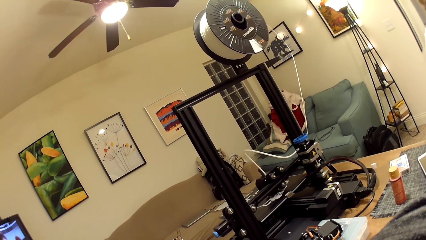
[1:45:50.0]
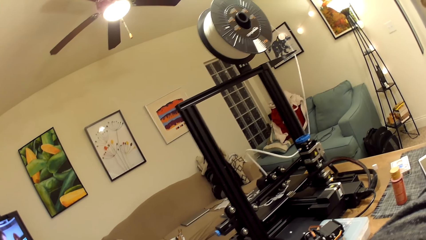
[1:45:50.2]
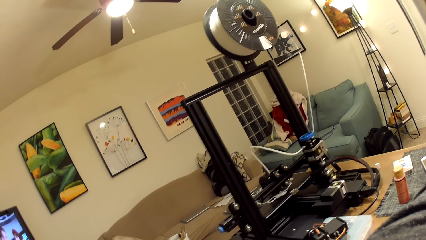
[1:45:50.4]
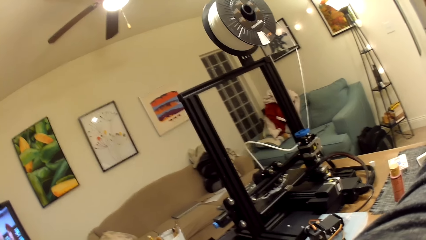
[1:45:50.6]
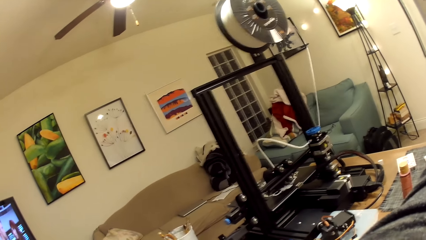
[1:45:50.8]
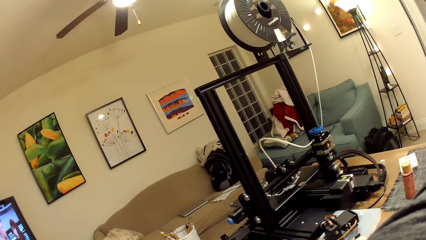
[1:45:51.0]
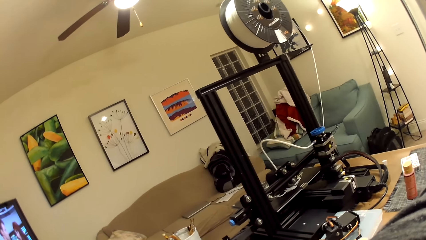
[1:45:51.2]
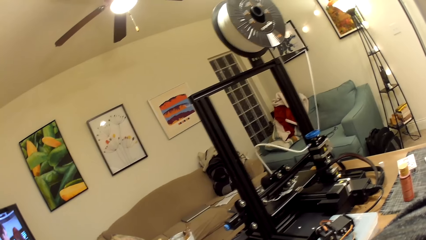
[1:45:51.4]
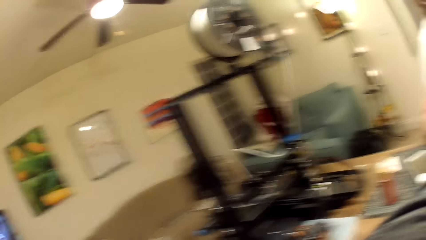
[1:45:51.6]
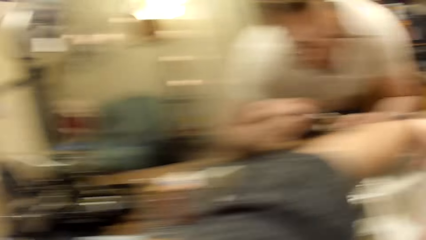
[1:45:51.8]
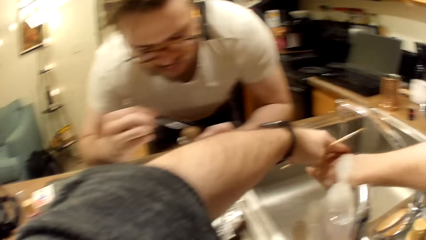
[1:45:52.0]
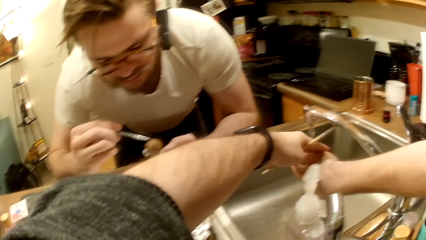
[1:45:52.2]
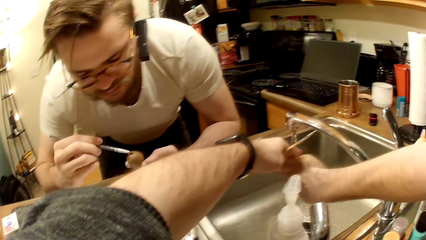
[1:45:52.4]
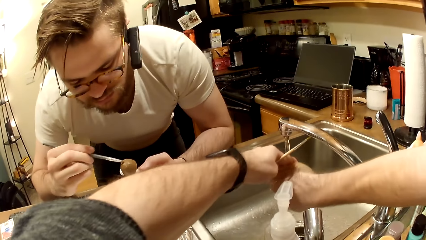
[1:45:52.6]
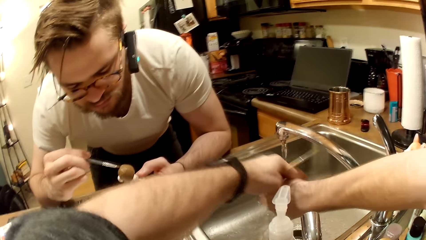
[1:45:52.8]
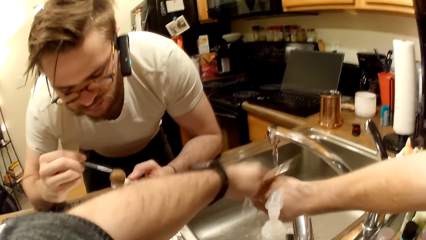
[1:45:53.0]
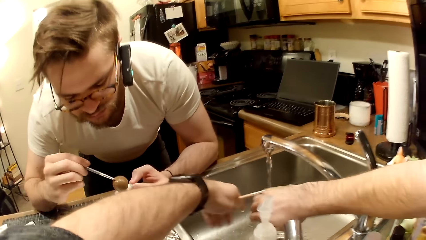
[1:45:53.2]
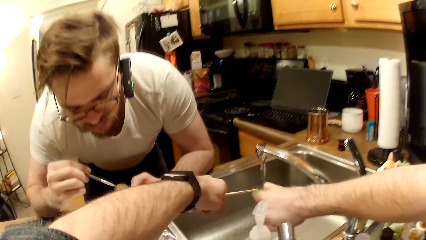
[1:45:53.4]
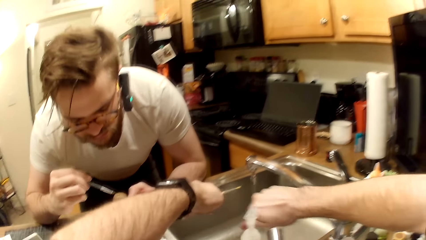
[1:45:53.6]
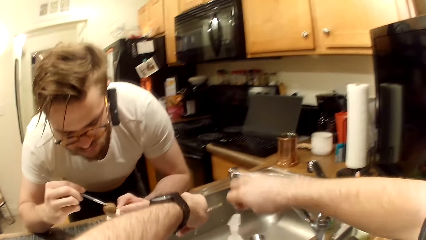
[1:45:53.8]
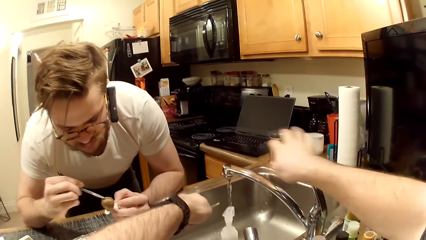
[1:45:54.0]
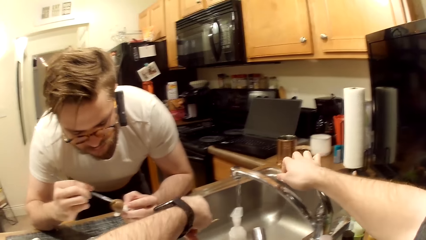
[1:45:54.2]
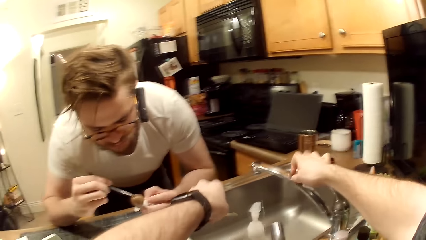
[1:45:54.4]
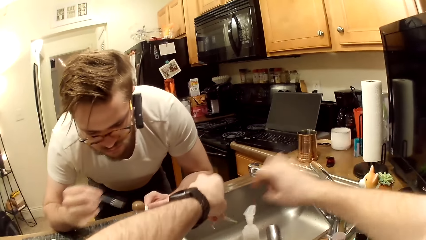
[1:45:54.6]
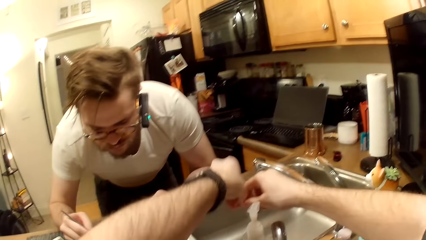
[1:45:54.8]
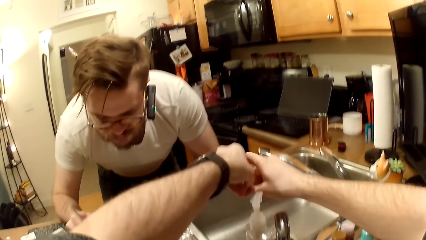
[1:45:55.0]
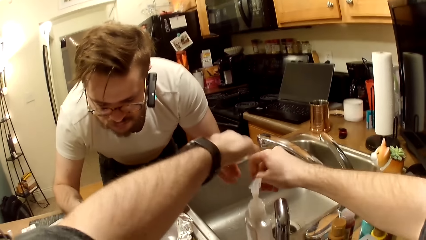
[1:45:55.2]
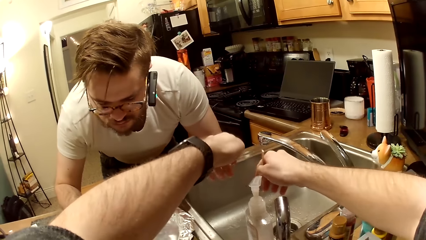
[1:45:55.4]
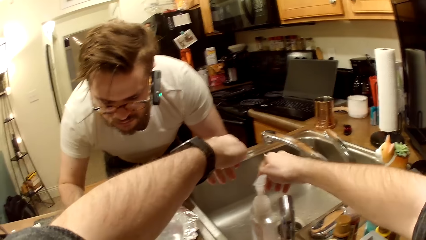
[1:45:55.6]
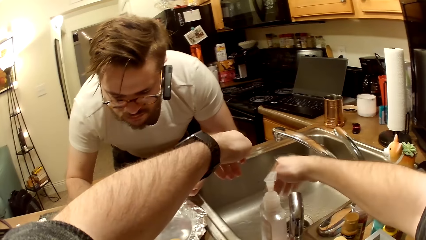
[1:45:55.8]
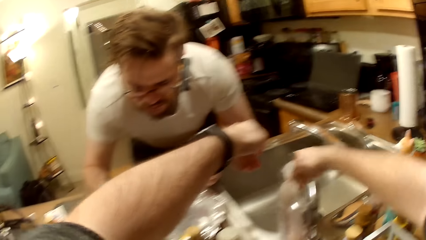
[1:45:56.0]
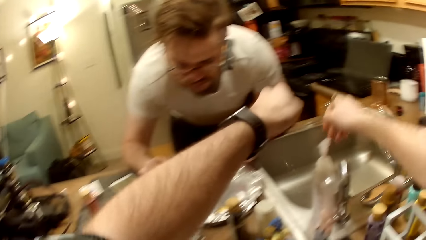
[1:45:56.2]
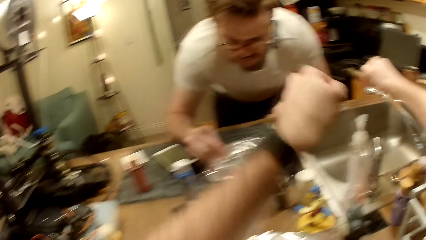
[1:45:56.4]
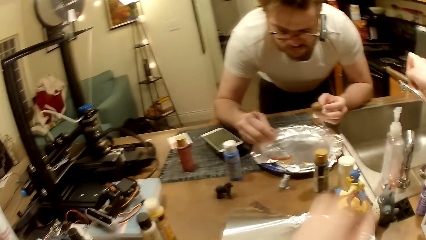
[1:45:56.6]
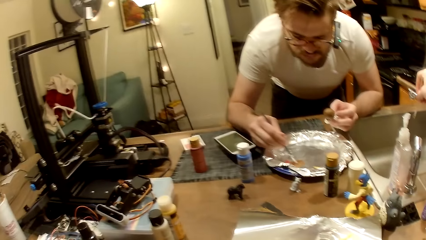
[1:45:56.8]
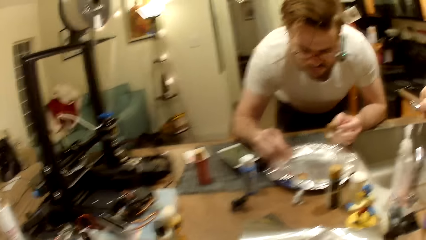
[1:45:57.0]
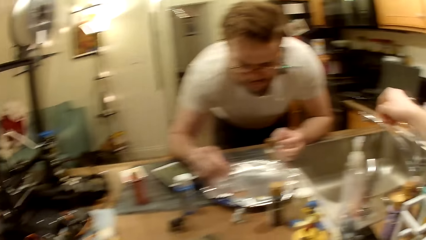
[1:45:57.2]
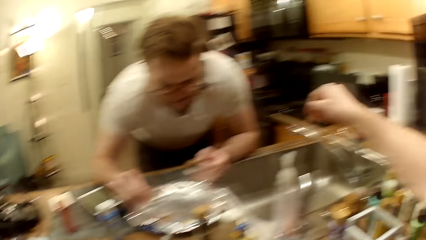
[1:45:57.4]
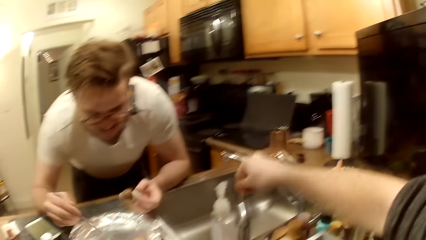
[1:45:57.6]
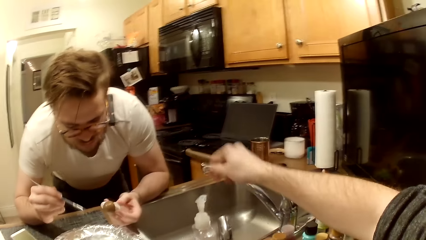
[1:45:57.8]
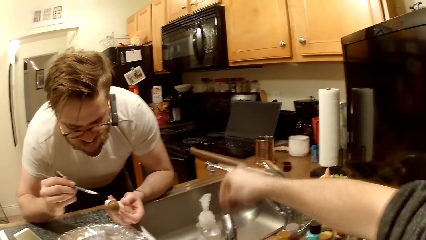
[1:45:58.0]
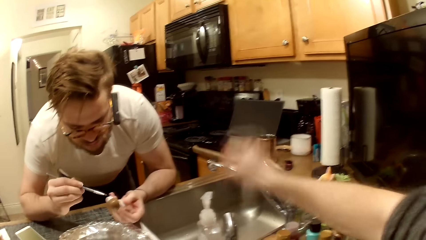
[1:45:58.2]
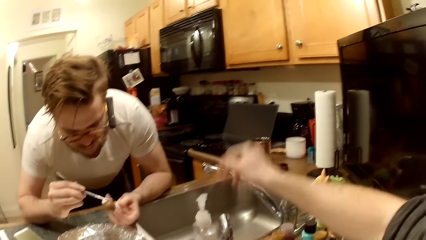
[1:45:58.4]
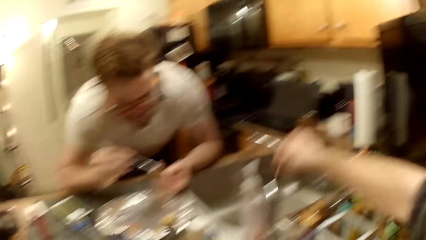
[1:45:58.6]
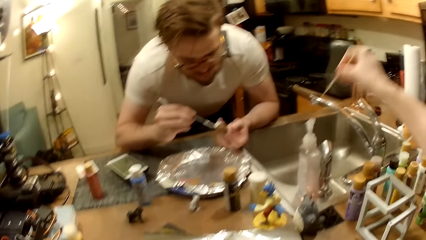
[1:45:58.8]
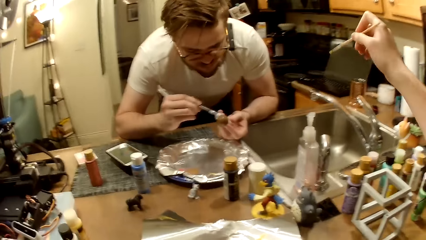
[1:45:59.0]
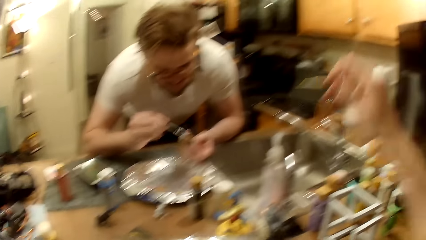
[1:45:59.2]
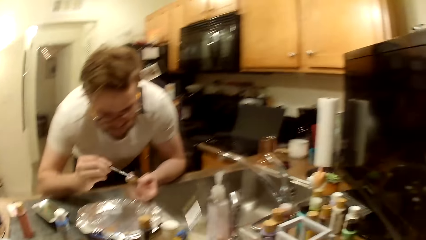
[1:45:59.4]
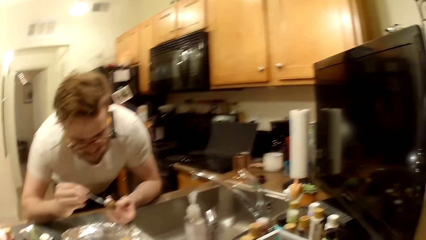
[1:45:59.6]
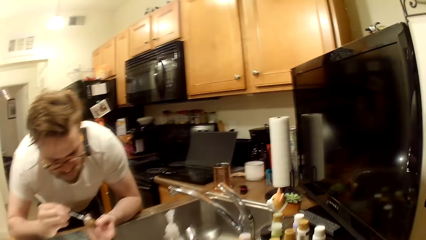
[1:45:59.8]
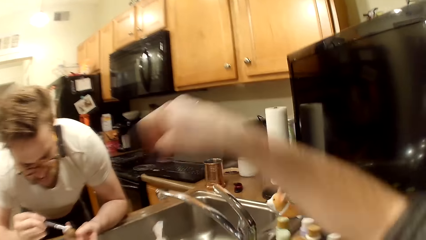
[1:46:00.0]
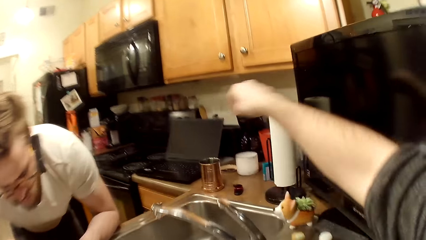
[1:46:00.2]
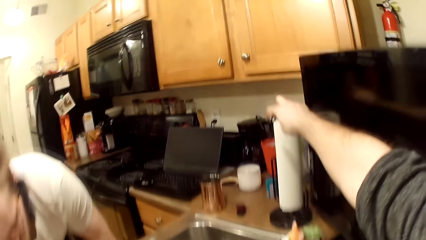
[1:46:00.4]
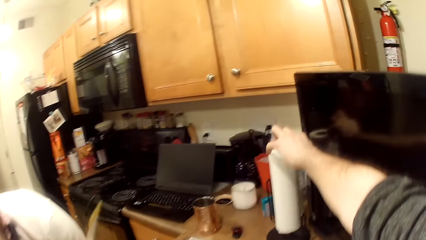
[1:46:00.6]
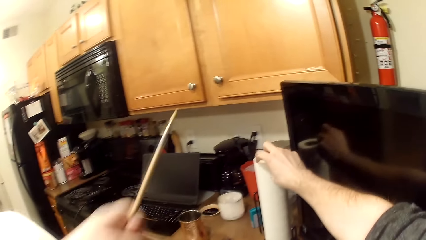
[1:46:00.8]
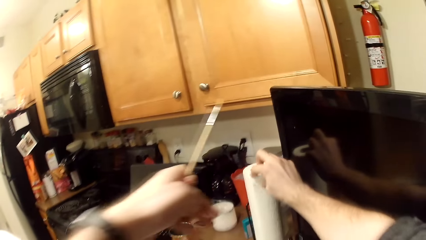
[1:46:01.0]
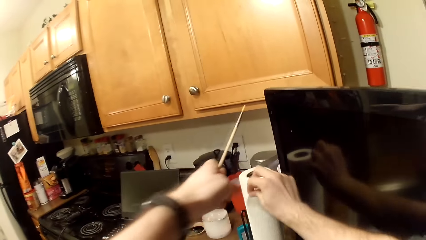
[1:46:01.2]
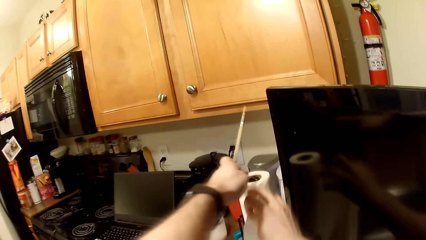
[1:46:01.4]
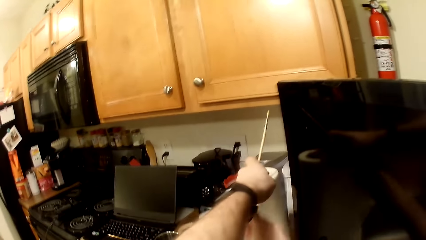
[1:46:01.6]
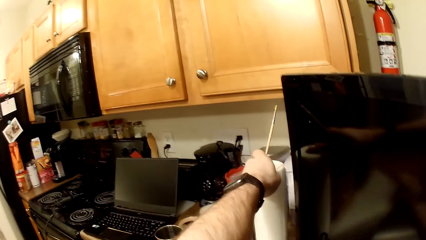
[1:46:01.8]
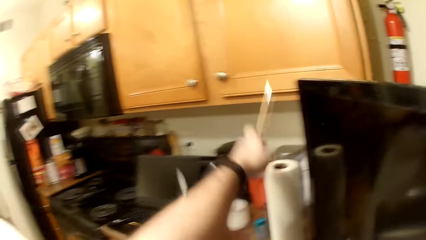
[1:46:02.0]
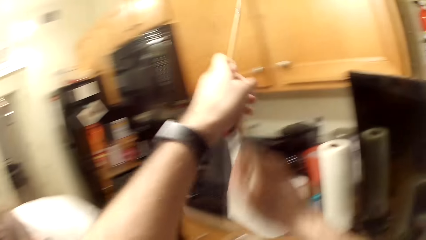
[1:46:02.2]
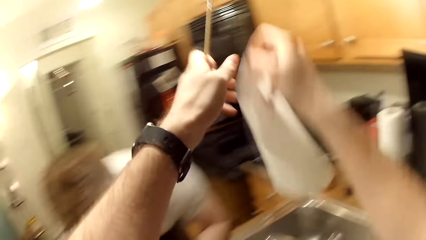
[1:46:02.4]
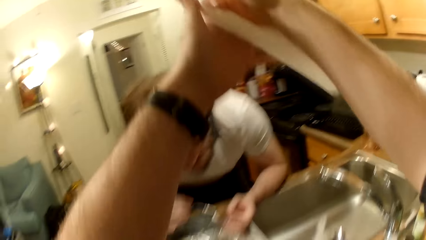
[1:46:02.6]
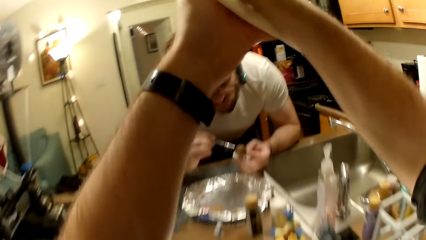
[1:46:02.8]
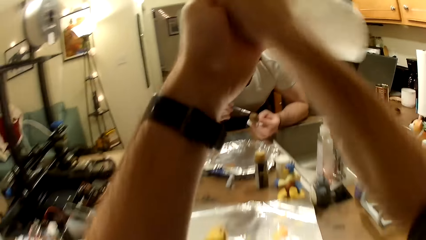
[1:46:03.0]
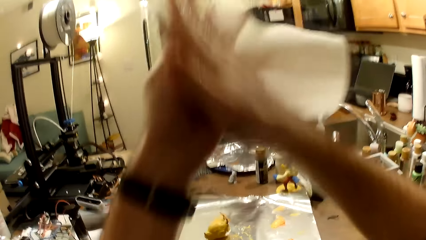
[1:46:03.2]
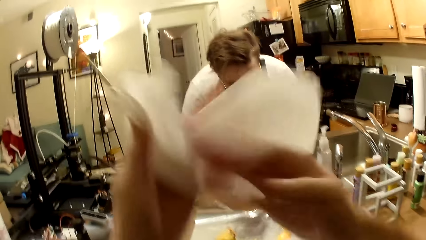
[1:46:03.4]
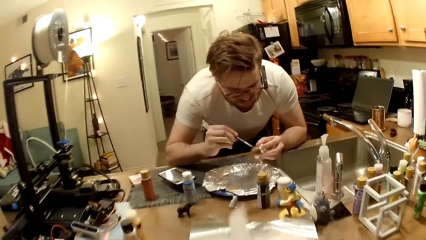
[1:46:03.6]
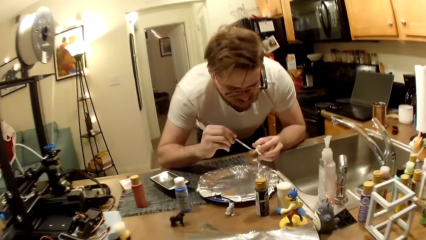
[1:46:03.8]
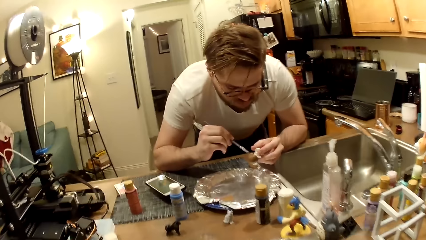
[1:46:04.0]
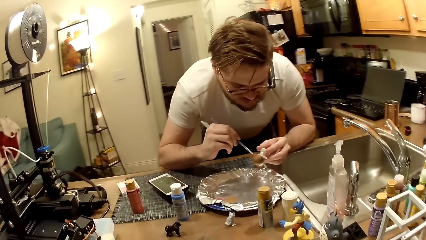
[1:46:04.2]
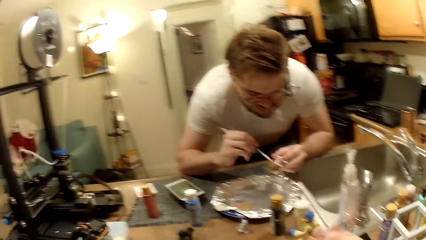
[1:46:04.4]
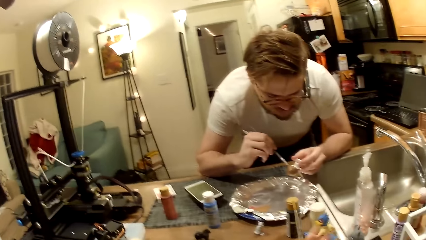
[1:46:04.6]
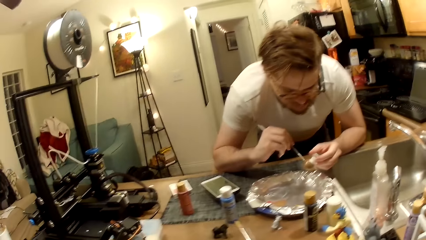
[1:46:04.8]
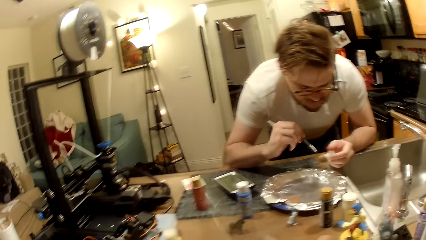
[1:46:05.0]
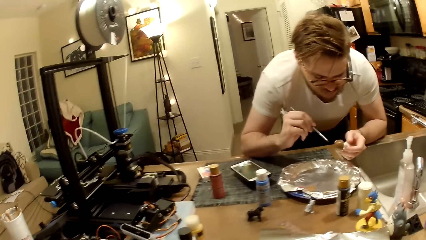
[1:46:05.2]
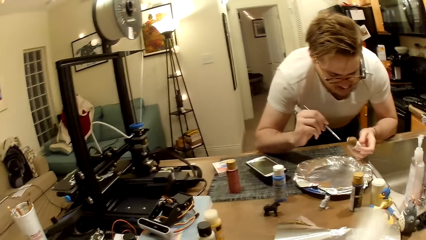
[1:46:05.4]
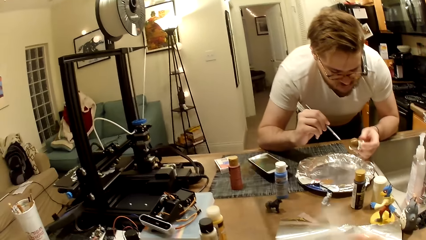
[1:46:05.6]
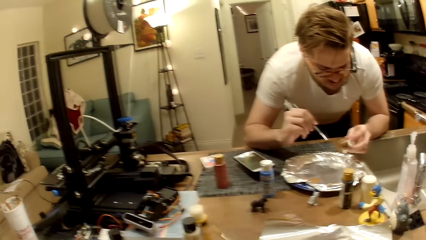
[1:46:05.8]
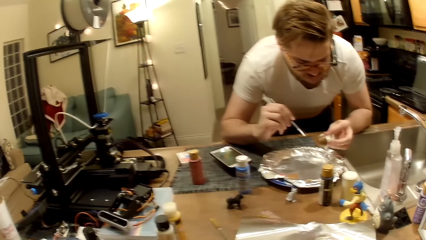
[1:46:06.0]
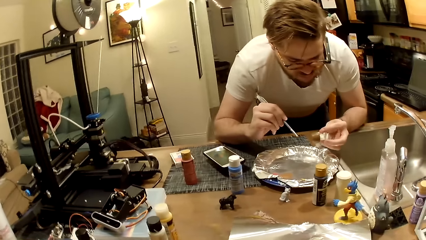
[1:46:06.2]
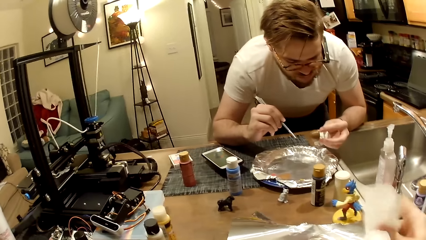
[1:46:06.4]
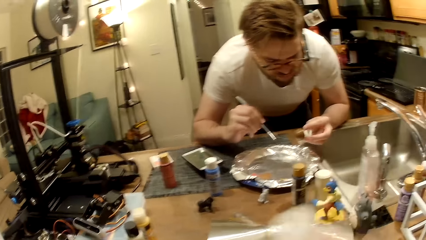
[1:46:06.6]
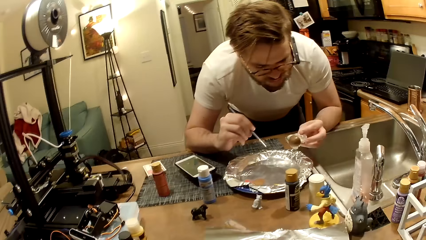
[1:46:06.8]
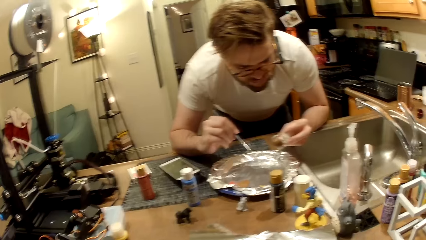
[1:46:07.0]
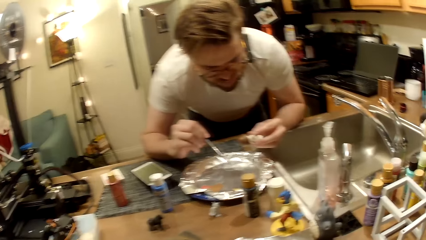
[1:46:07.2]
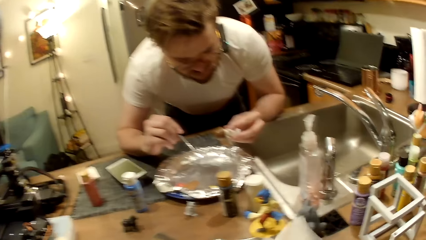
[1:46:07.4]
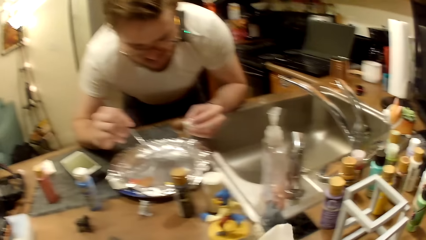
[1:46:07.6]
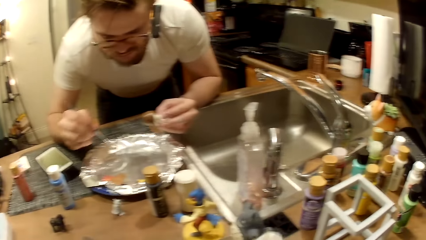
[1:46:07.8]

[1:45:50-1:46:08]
The camera wearer closes the tap with his right hand. He passes the paintbrush from his left hand to his right hand. A man mixes the paint. The camera wearer shakes the brush. The man paints the sculpture. The camera wearer cuts a tissue paper from its roll with his hands. He picks up the tissue paper. He wipes his hands with the tissue paper. He wipes the brush.
